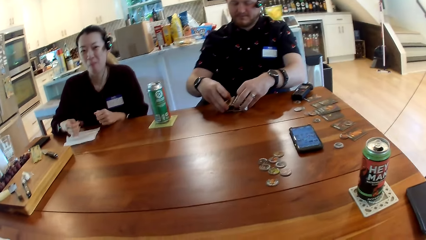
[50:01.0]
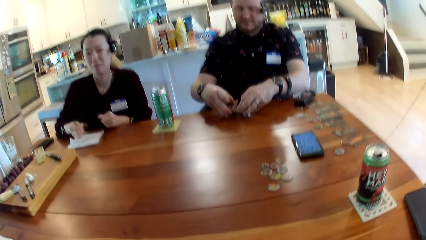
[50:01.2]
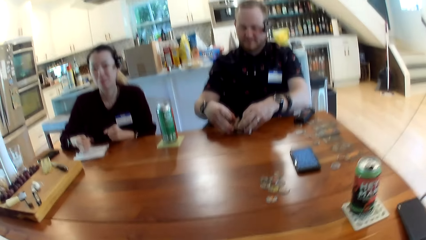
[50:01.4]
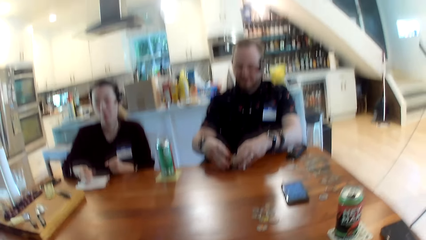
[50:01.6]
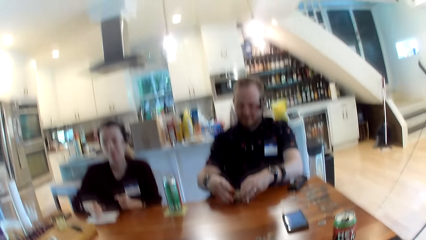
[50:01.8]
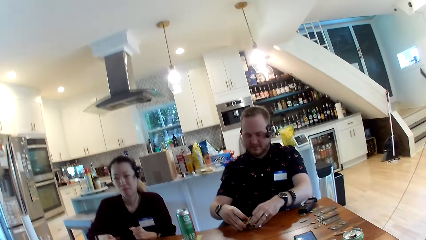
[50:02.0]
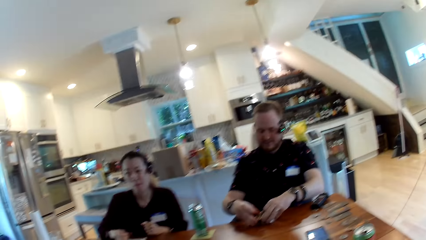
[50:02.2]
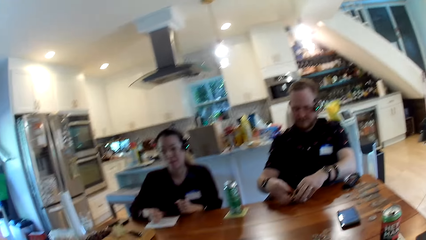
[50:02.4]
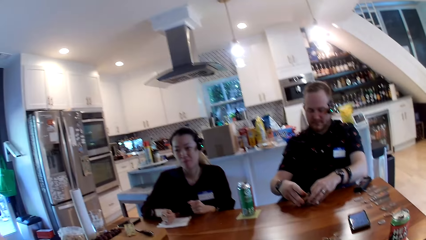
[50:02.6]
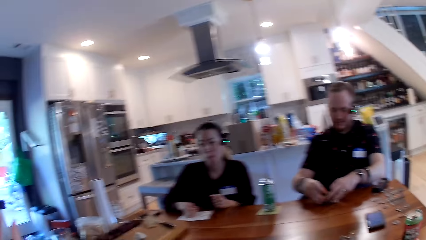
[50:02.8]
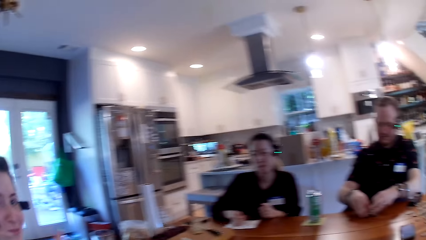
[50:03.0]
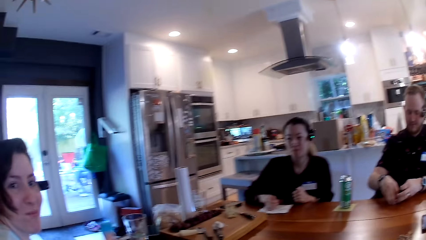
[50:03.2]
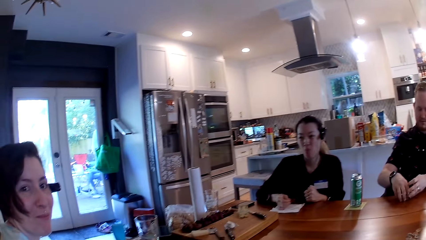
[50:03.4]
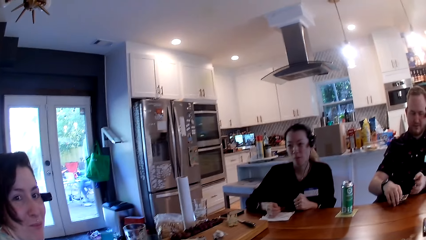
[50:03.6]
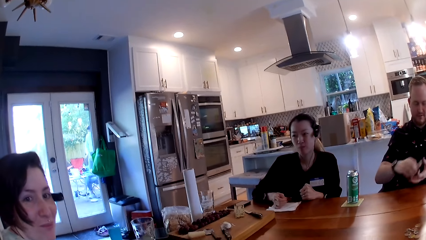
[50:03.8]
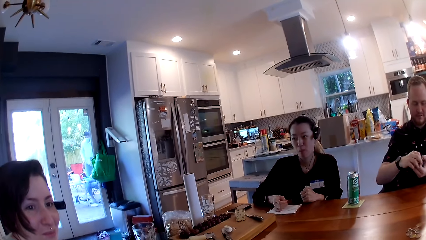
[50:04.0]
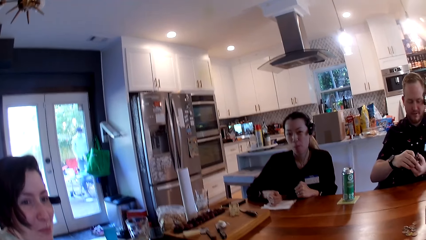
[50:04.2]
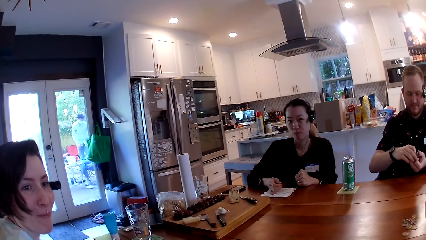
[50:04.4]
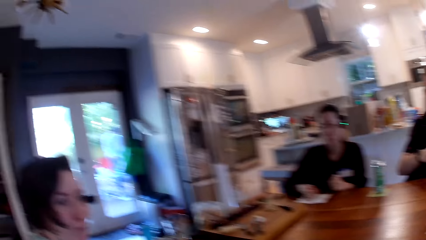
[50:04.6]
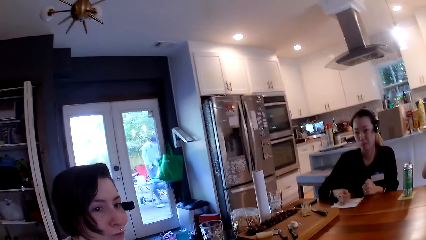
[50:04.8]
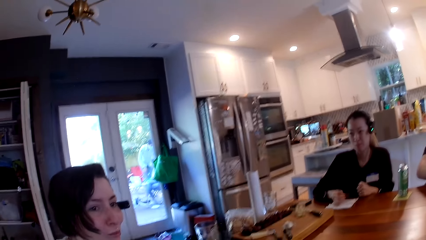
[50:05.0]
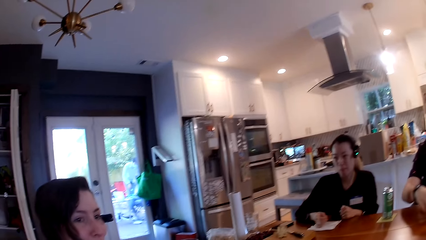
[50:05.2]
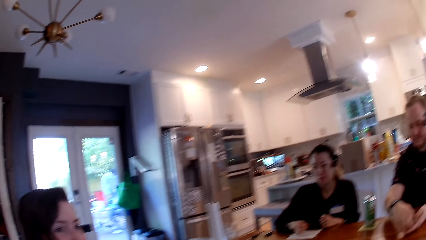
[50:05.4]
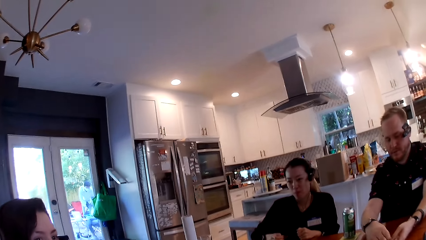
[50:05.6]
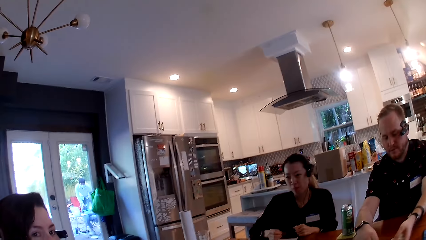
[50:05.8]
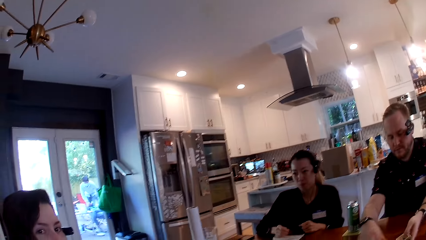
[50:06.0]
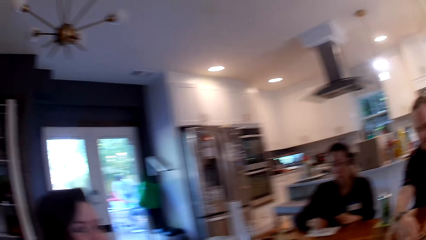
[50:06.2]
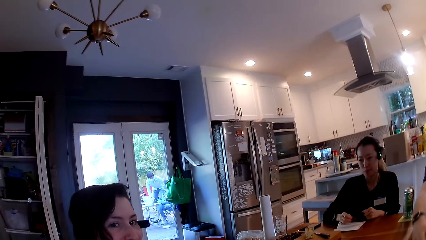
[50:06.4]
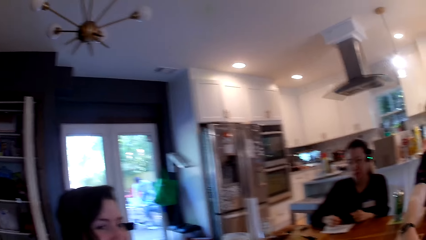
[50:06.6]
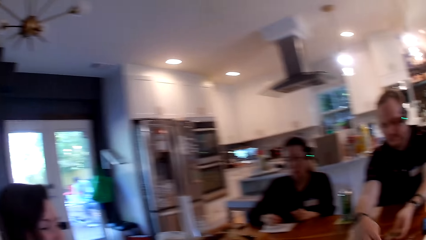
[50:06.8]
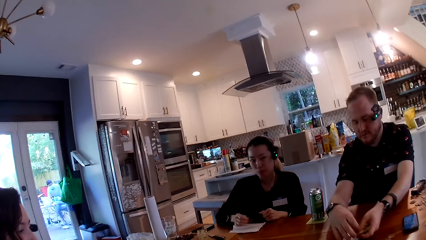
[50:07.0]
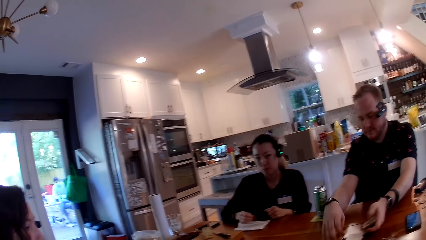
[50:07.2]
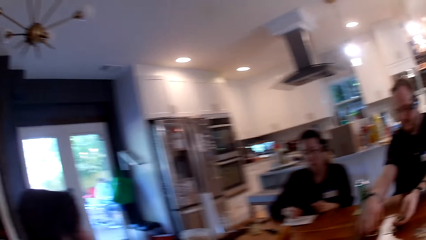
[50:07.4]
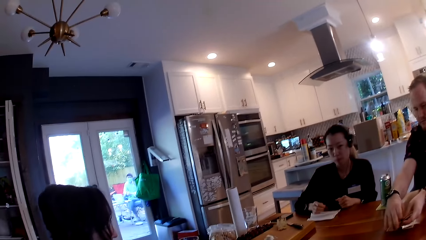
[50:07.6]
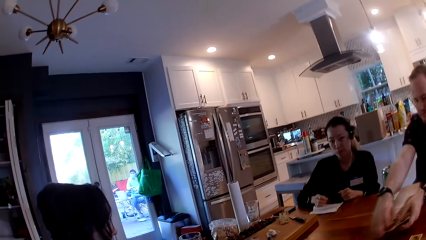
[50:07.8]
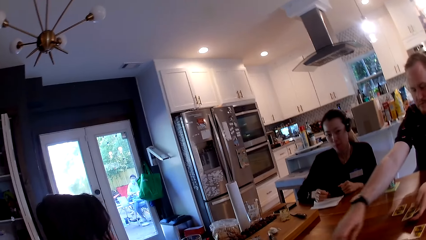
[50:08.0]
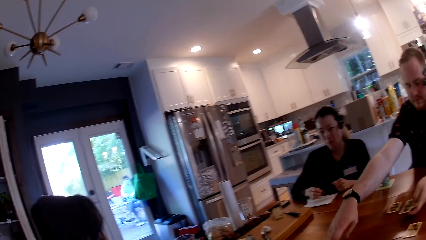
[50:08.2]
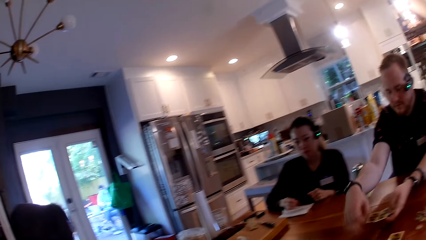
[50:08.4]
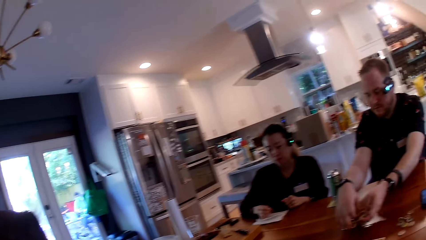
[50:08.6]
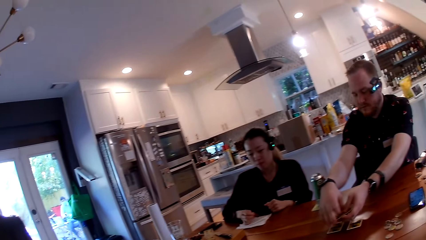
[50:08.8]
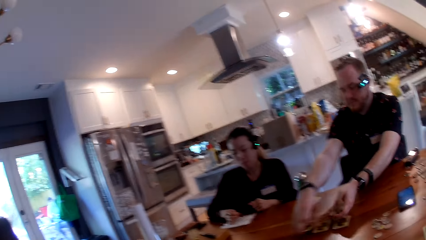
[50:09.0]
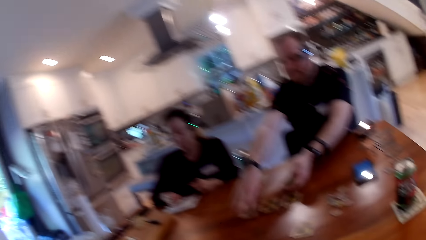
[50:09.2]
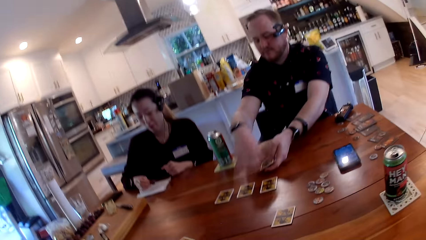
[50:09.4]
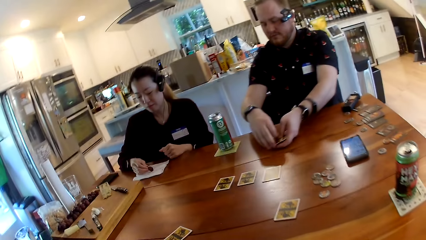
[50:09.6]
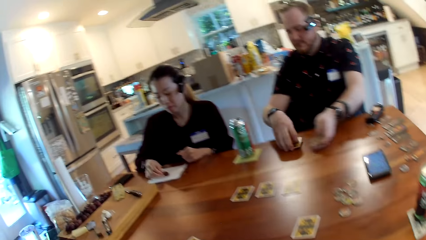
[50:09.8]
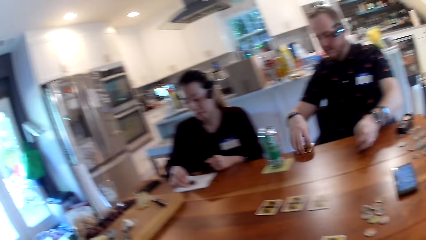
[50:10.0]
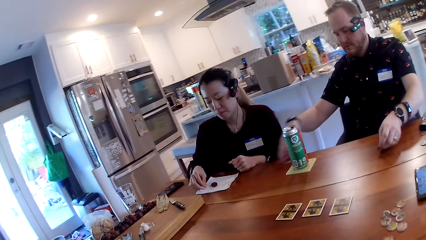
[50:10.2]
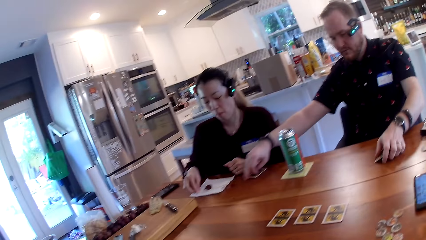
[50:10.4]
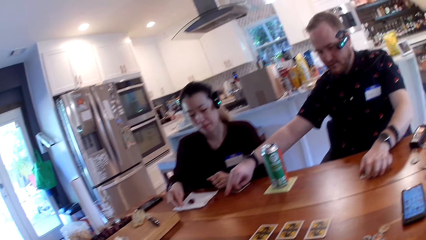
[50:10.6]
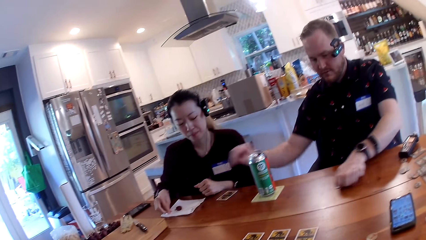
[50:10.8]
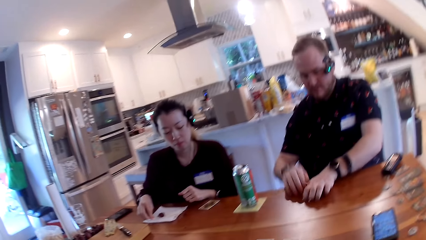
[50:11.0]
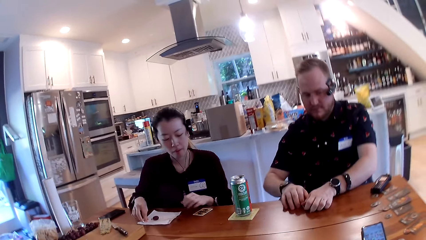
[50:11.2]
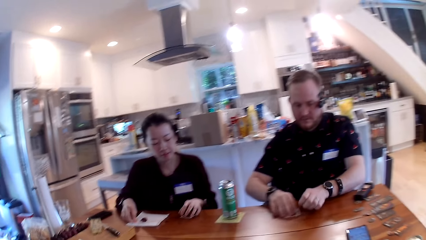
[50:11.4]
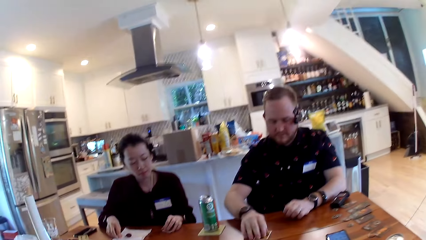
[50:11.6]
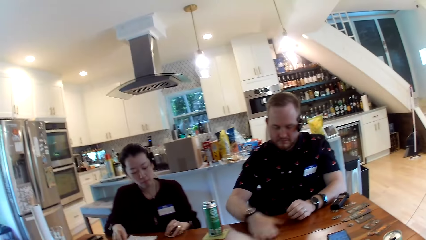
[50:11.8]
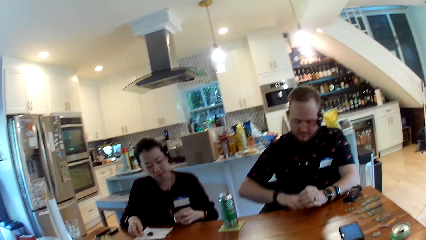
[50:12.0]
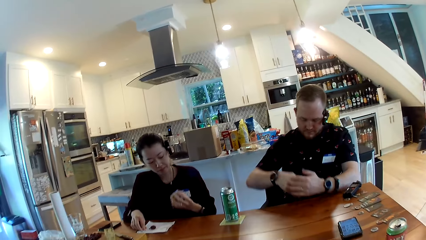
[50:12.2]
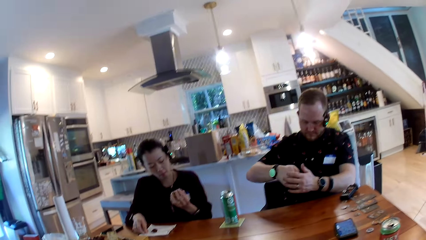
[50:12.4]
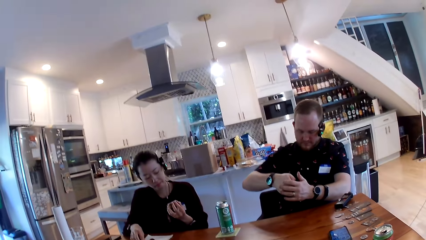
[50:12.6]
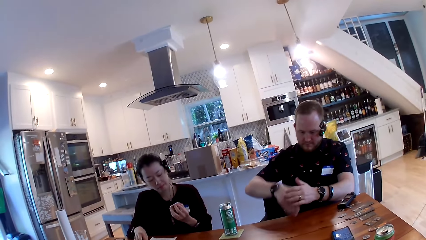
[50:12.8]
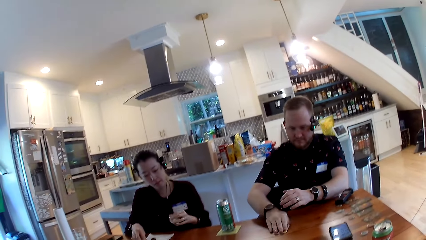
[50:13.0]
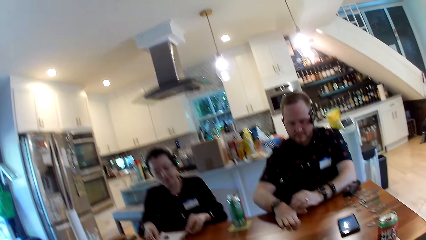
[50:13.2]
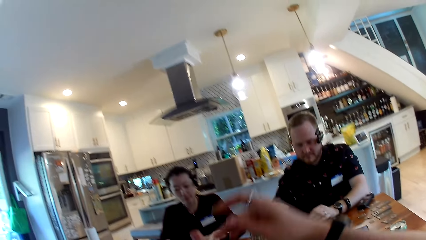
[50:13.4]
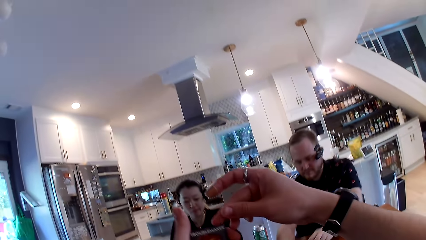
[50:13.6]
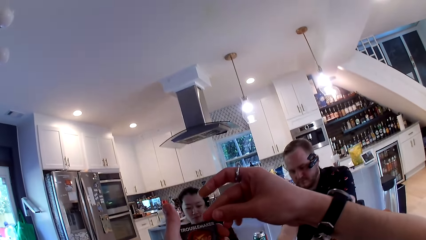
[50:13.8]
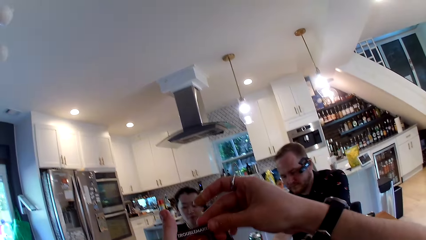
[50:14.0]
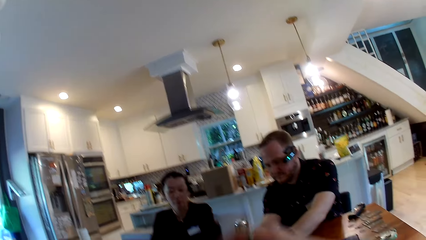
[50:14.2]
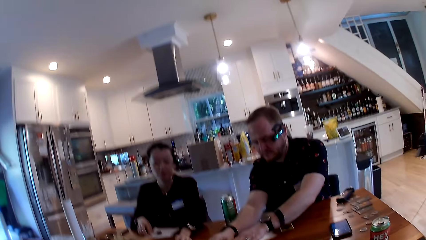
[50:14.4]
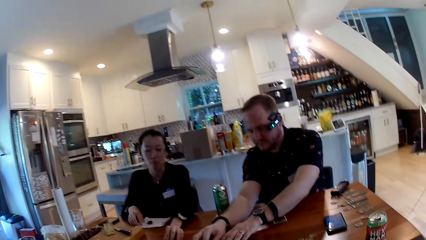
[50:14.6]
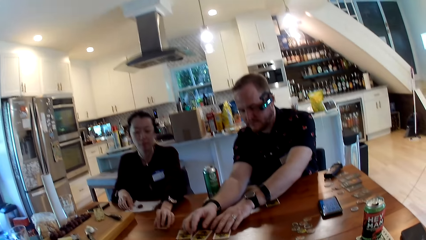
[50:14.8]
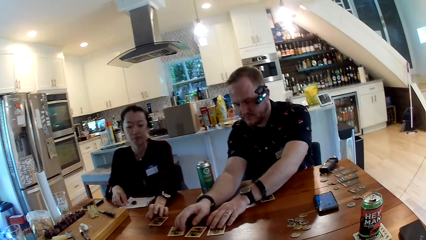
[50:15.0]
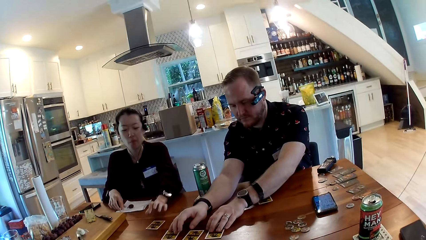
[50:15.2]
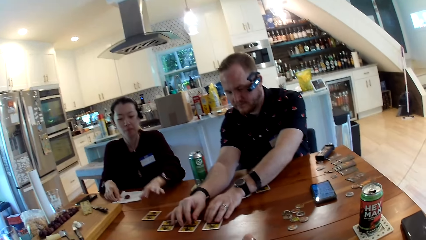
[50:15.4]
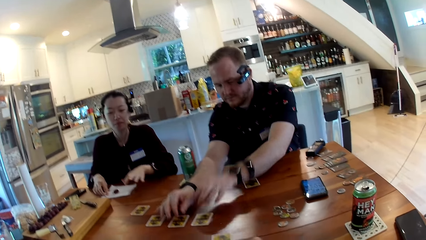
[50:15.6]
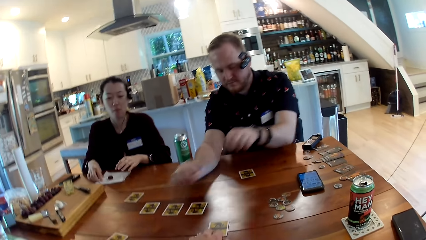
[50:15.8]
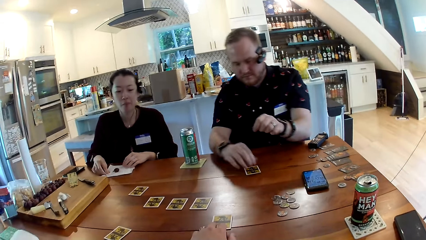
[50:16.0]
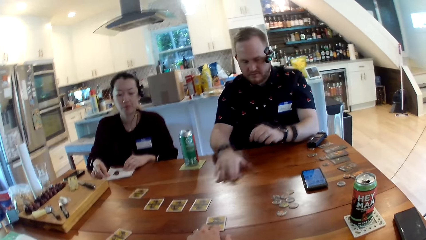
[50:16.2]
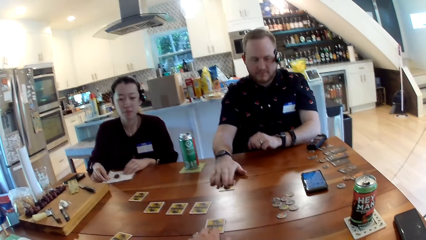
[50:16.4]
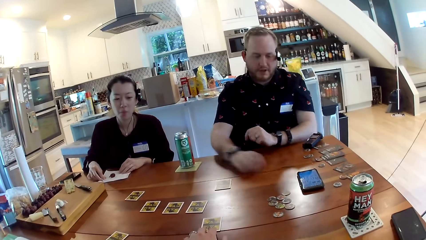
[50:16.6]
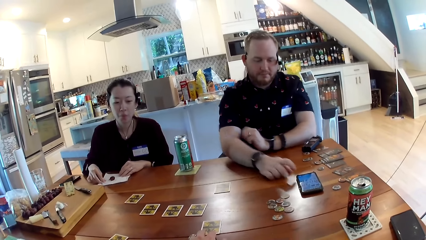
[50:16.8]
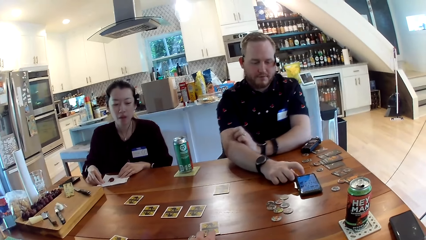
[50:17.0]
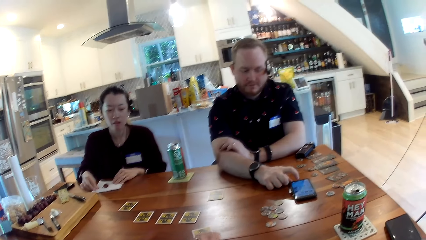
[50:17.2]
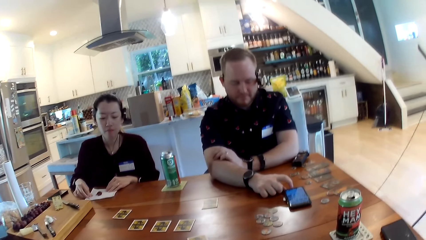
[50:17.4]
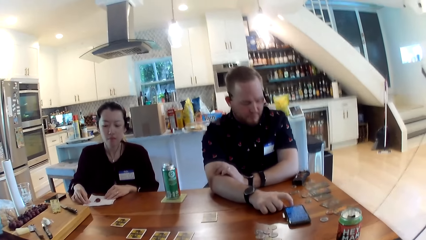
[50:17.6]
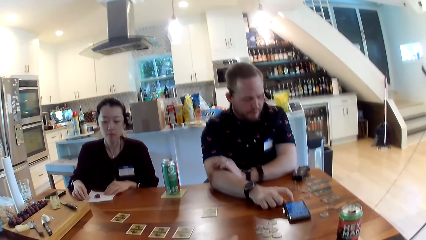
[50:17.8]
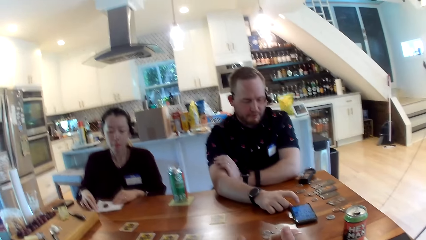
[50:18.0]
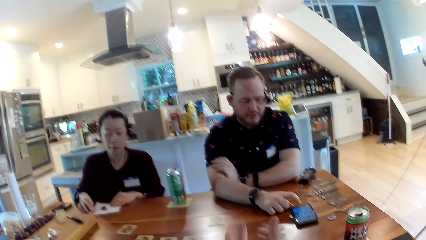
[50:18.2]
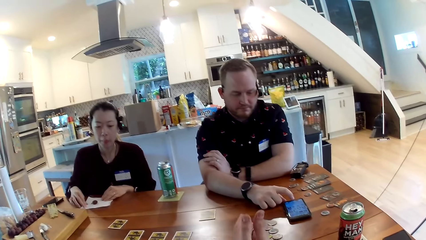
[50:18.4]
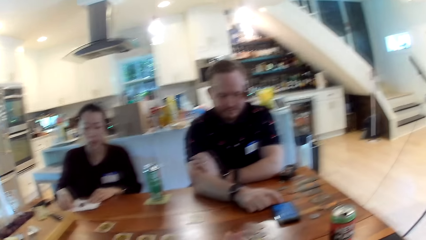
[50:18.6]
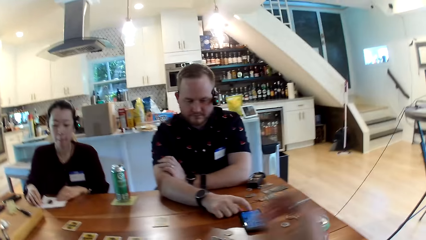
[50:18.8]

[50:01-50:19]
The camera wearer talks to a woman. A man places some cards on the table with his hands. Another woman picks a card from the table with her left hand. The man picks a card from the table with his right hand. The man looks at the card. The man puts the cards on the table. The camera wearer looks at the cards. He raises a card to his face with his hands. The man arranges some cards on the table with his hands. The other woman drops her card on the table with her left hand. The man operates the phone.
